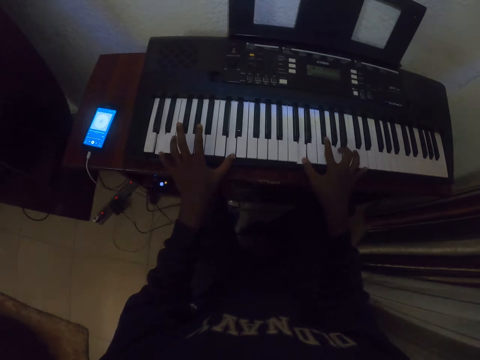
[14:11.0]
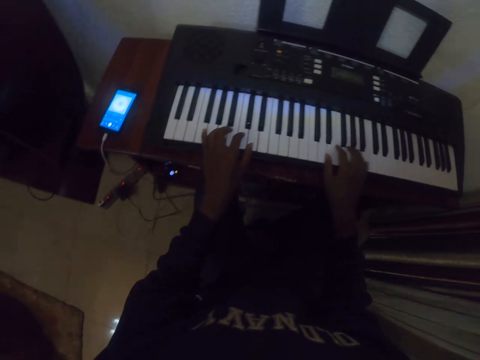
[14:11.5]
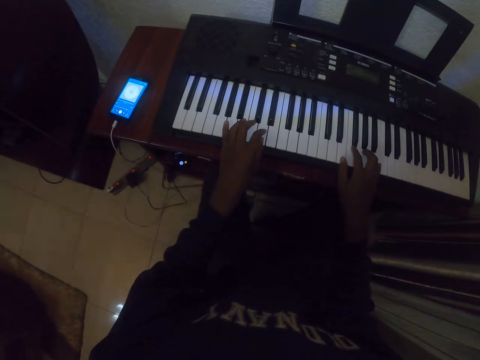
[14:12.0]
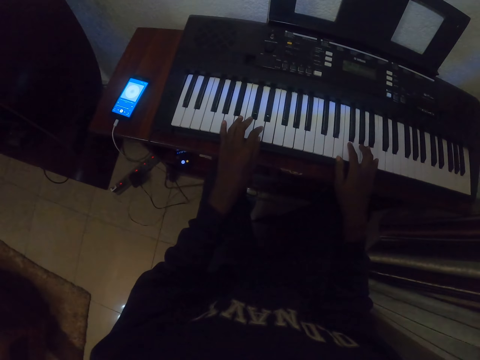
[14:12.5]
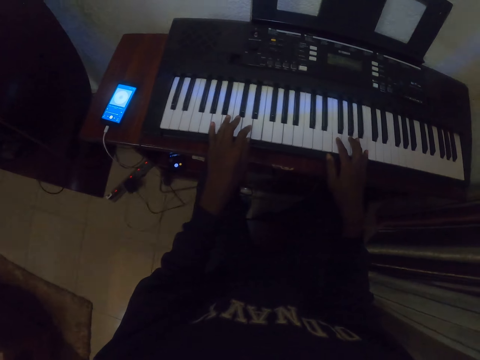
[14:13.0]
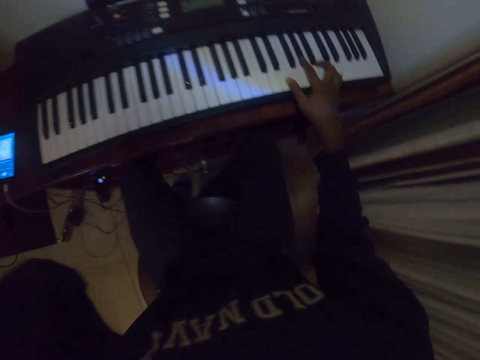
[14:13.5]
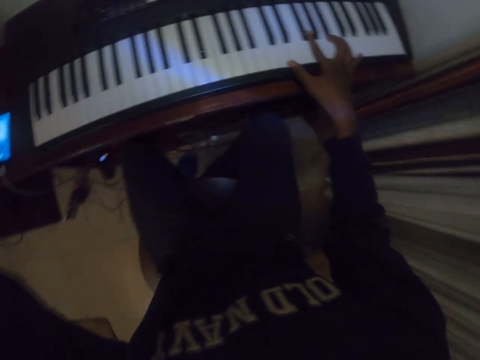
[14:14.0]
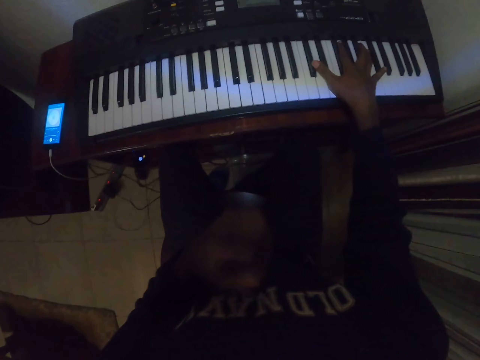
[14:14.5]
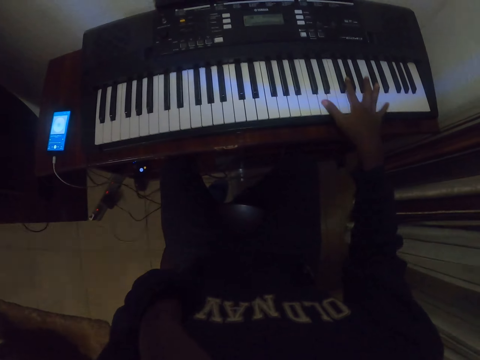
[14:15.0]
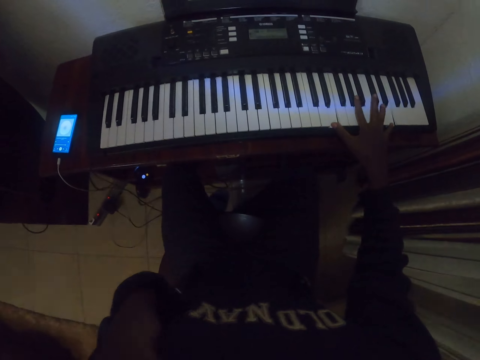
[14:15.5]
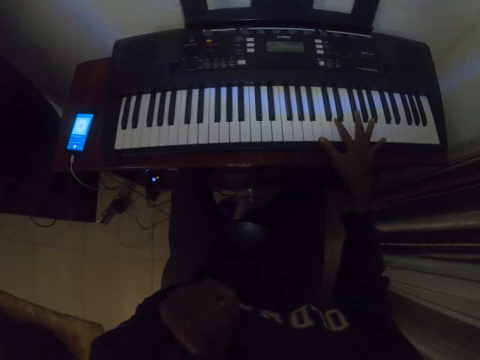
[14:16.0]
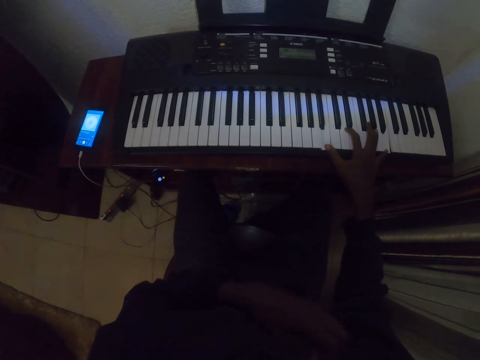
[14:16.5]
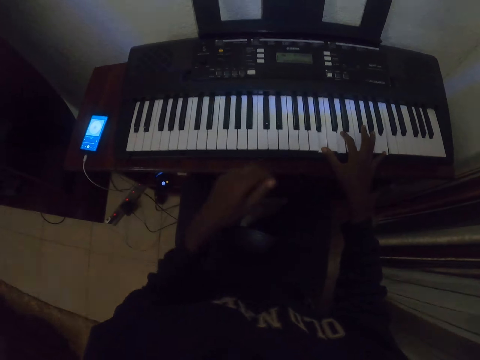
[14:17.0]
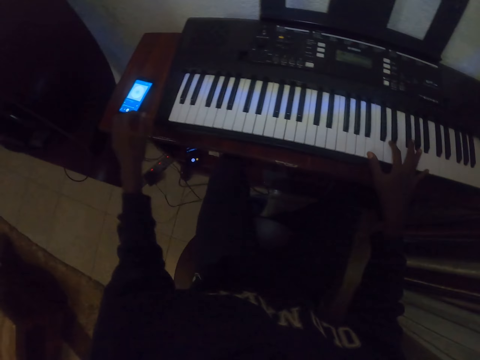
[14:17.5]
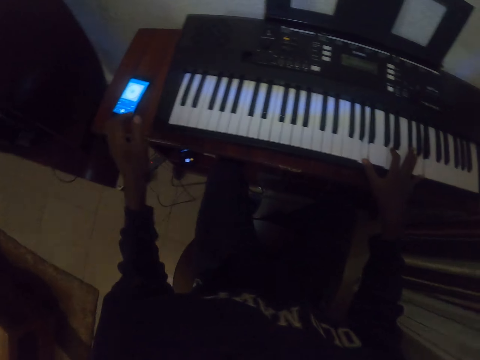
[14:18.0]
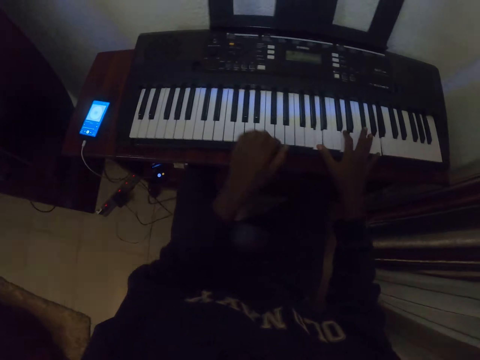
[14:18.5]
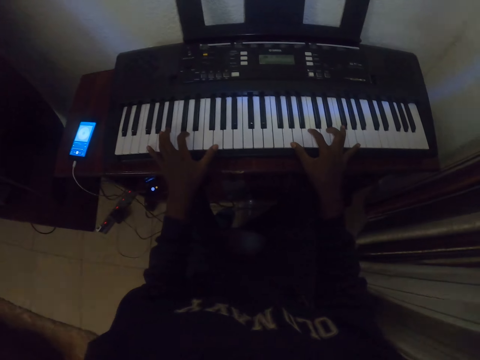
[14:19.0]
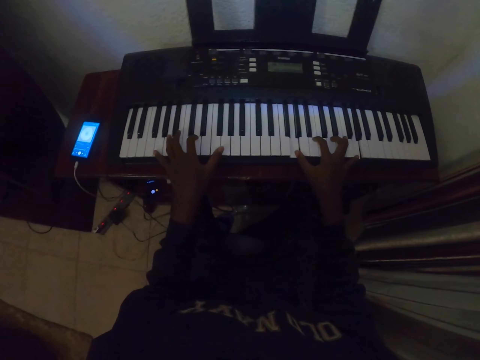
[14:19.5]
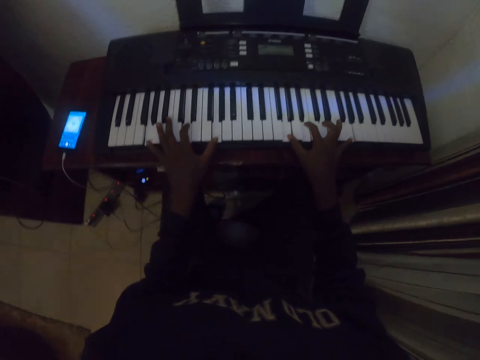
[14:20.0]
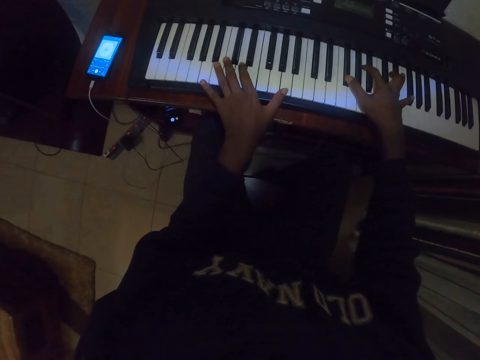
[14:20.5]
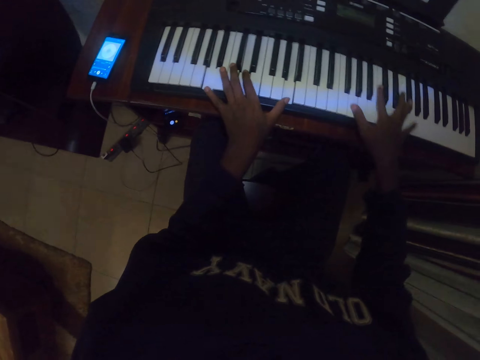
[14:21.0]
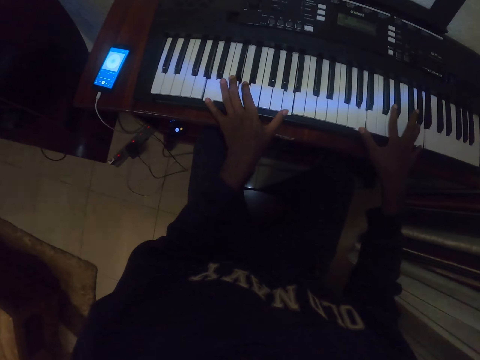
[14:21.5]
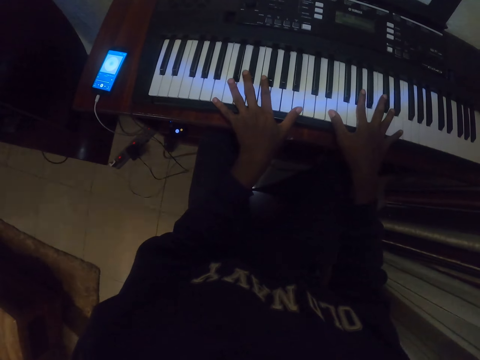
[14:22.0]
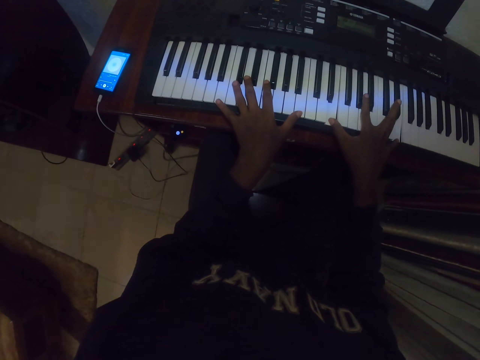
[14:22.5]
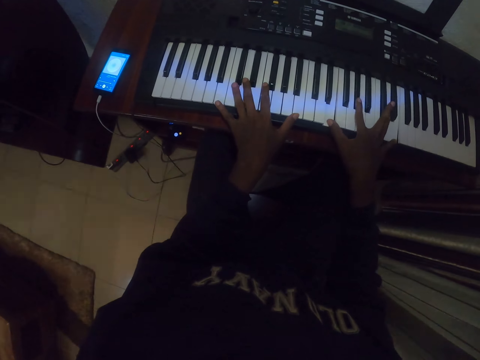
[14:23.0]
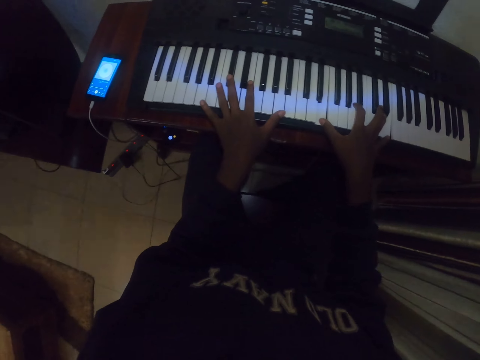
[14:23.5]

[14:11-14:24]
The camera wearer stops playing a piano. He raises a hand. He touches his camera. He touches his sweater. He plays the piano with his right hand. He touches a smart phone. He plays the piano.

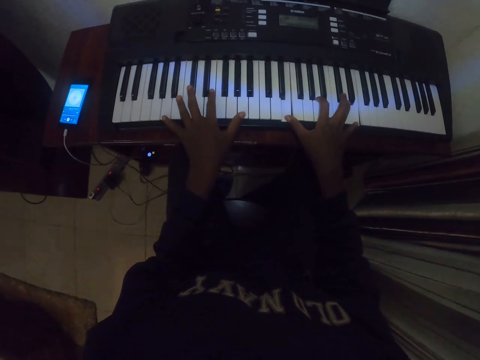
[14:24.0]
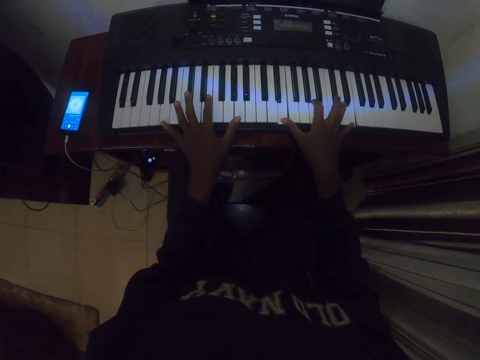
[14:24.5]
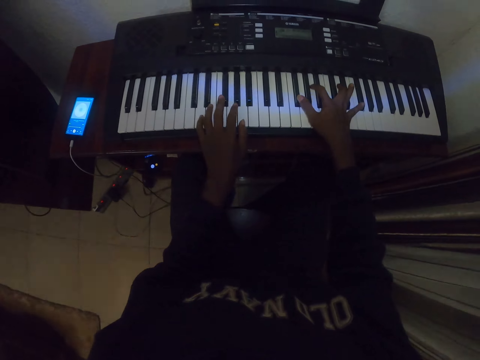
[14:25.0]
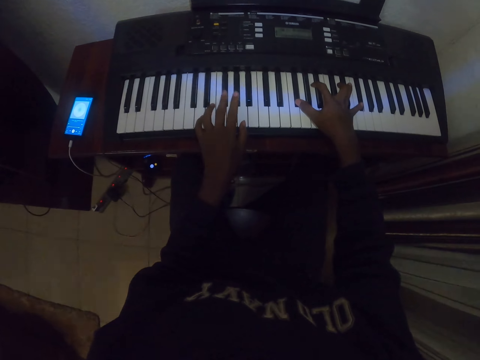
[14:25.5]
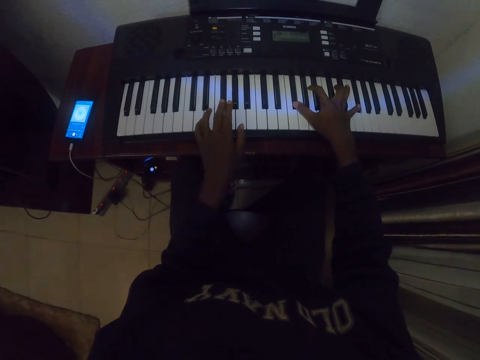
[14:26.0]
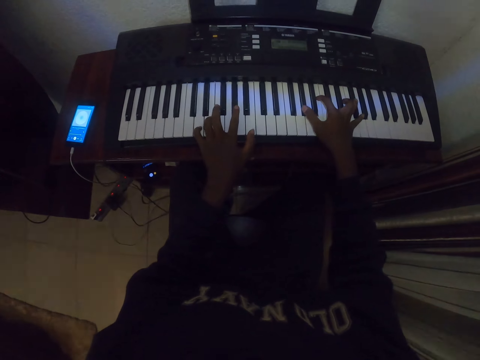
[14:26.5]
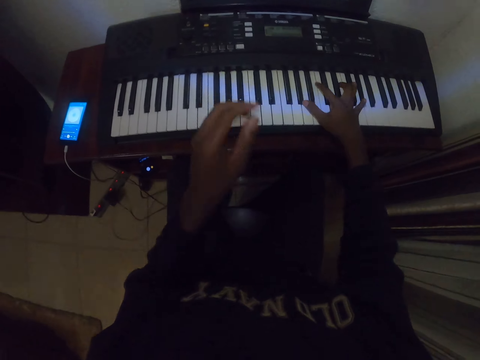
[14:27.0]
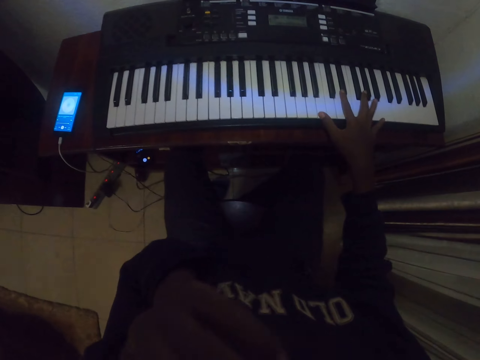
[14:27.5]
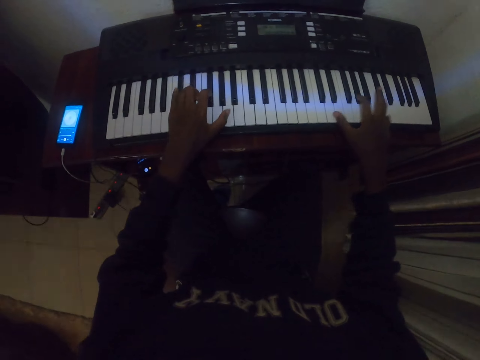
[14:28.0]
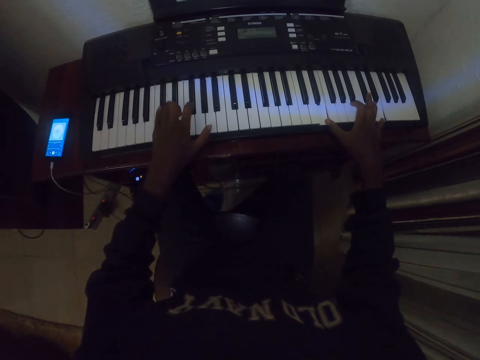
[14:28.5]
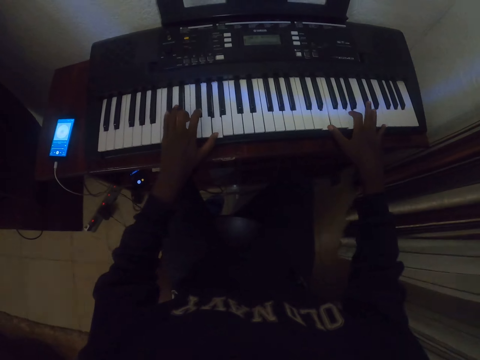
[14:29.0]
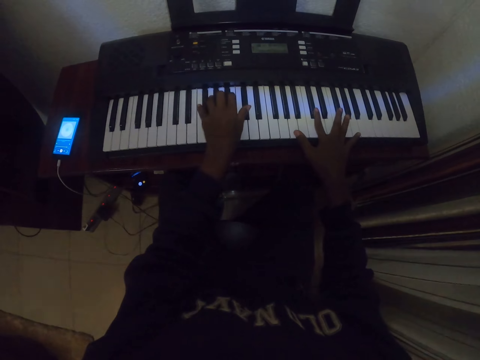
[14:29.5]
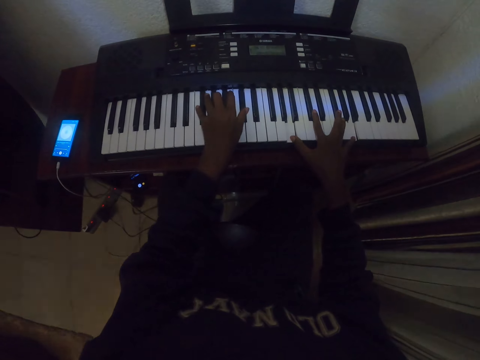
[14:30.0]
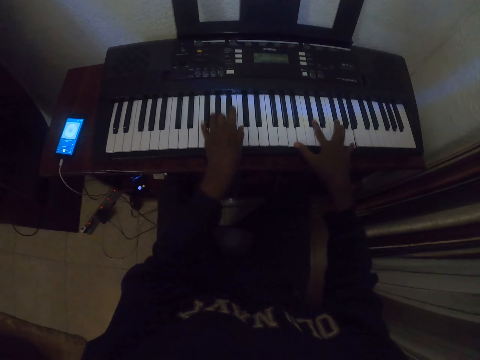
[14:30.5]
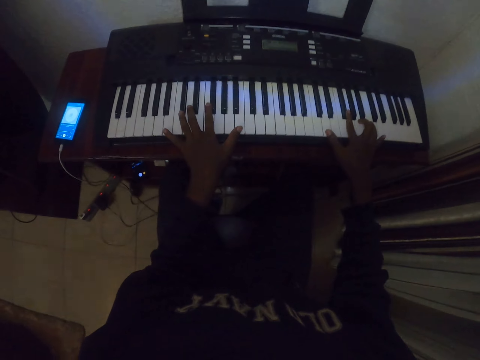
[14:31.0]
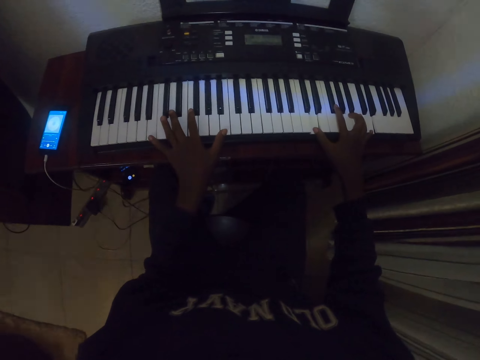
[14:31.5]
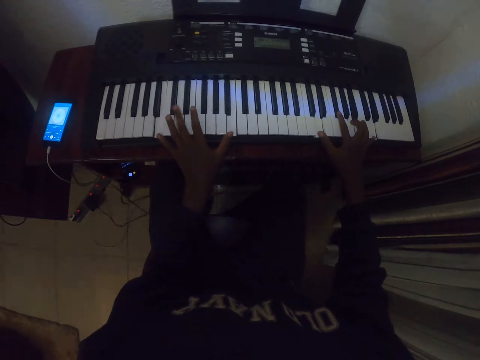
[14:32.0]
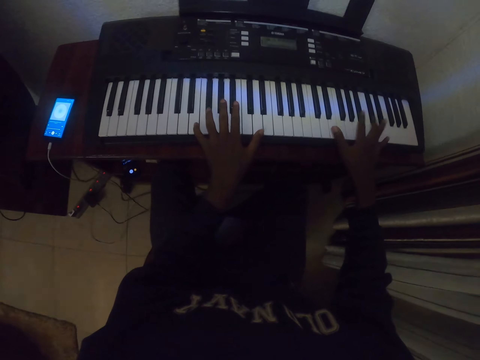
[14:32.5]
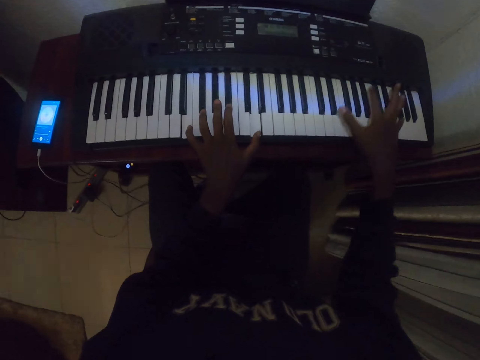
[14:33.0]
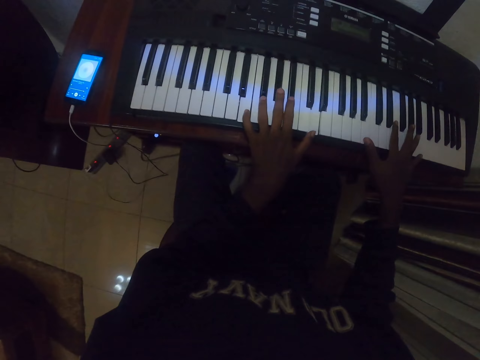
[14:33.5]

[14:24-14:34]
The camera wearer touches his nose. He plays the piano.

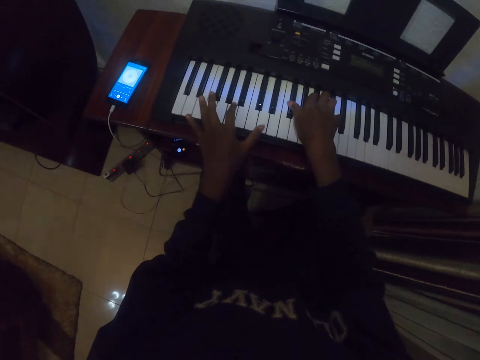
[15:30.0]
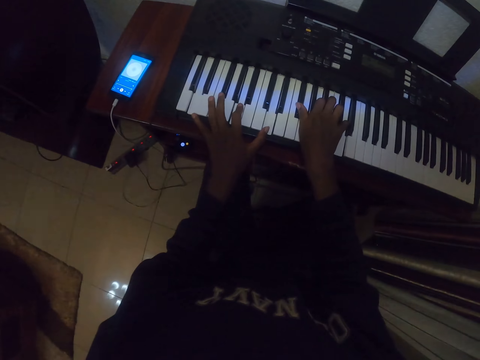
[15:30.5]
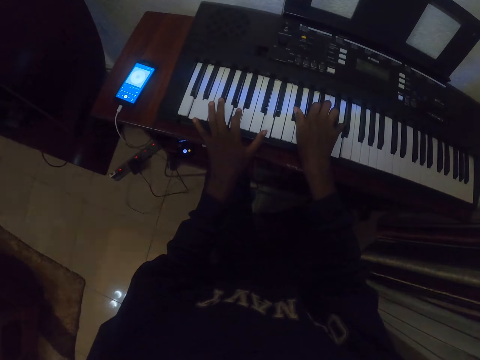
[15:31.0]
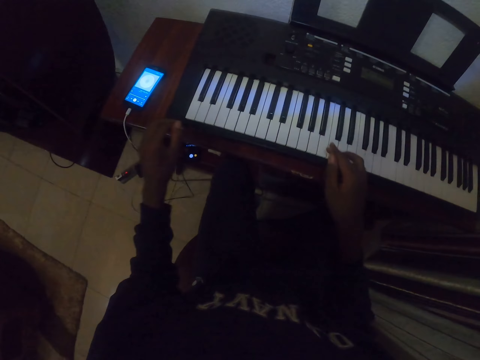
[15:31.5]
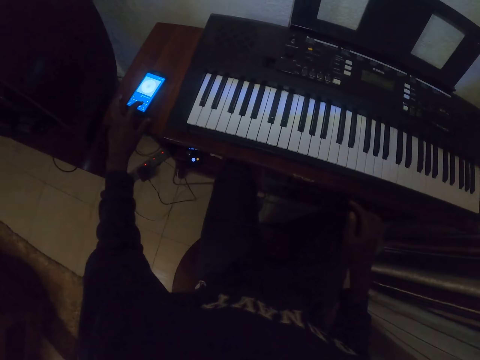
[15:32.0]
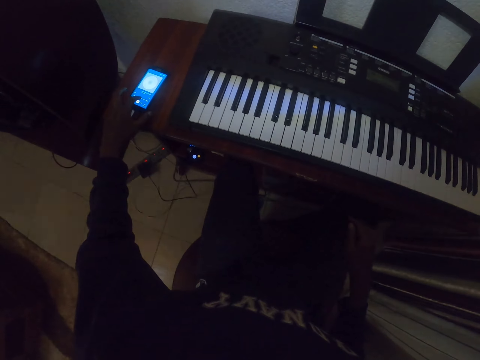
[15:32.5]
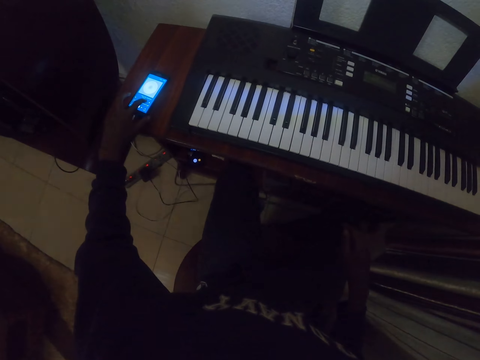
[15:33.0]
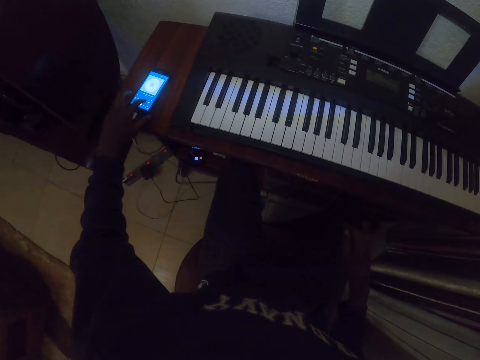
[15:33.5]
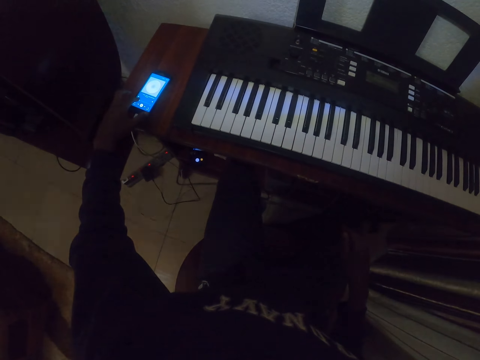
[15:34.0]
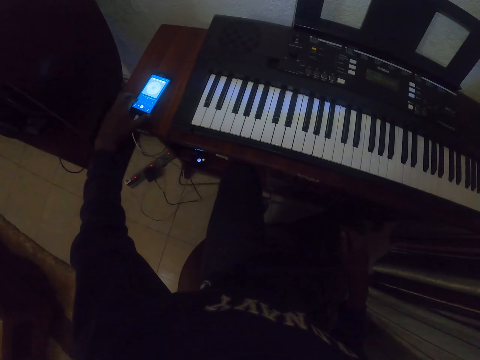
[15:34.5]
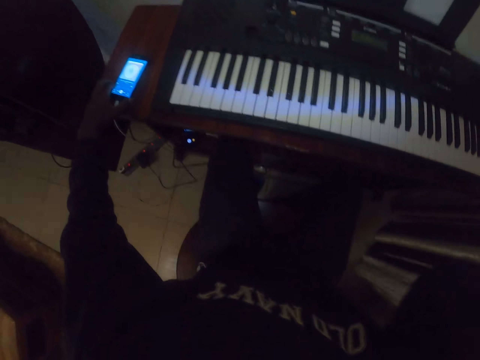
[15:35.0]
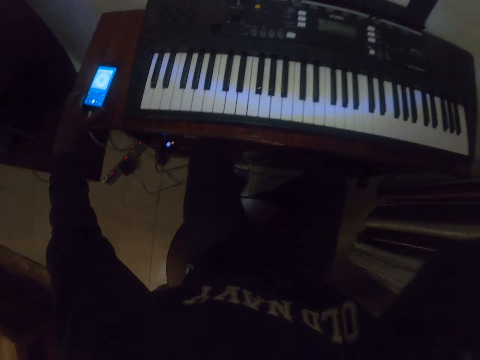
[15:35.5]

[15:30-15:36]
The camera wearer uses a smart phone. He touches his phone.
